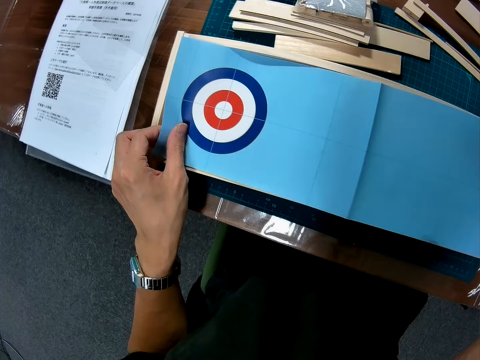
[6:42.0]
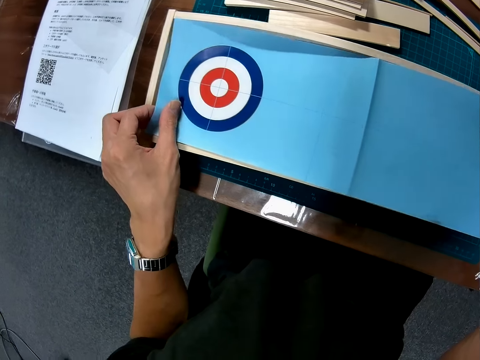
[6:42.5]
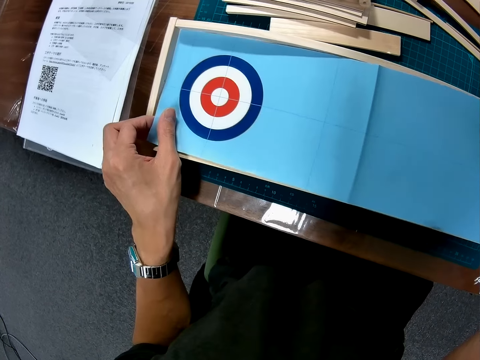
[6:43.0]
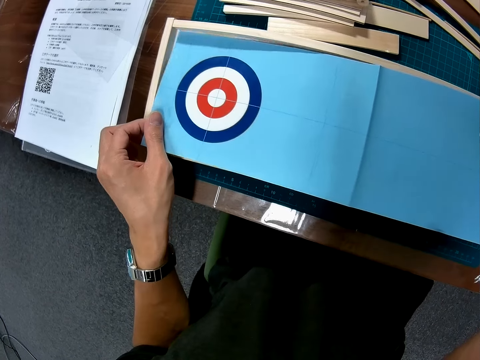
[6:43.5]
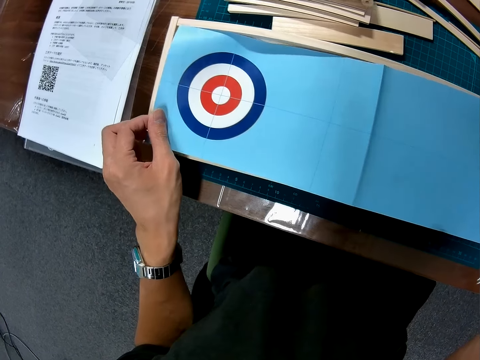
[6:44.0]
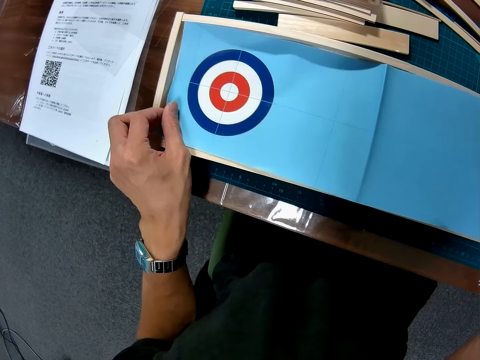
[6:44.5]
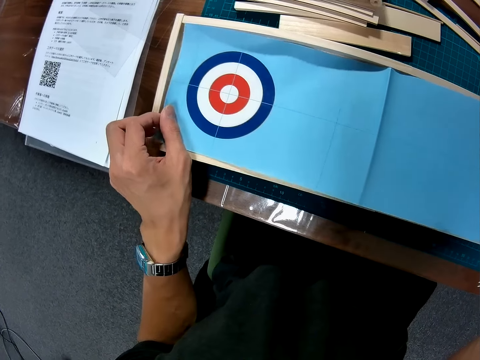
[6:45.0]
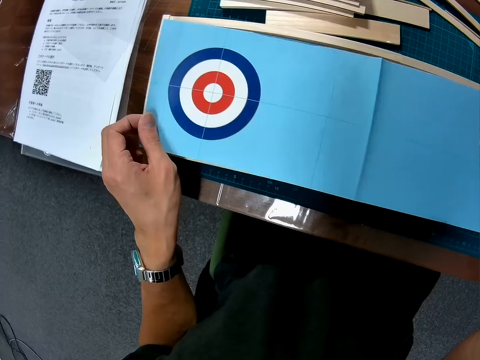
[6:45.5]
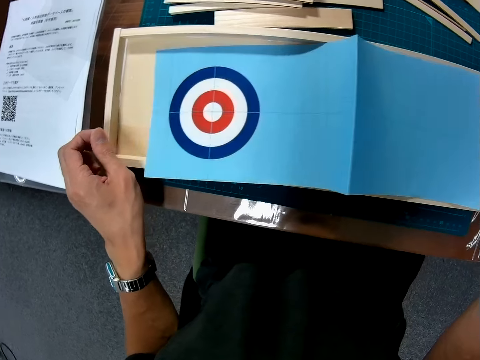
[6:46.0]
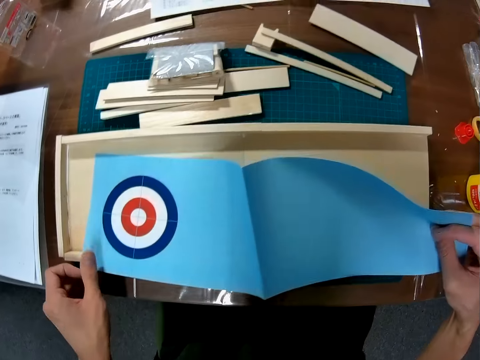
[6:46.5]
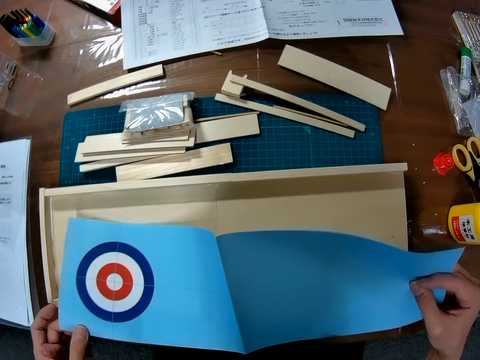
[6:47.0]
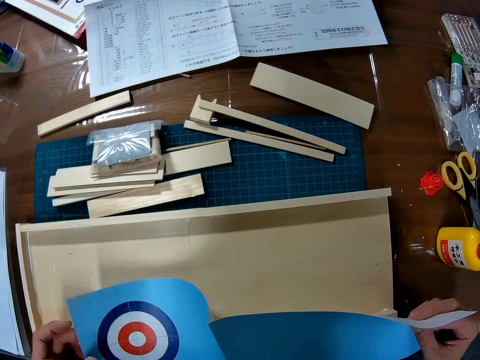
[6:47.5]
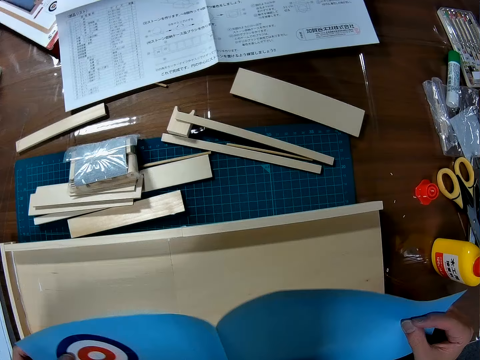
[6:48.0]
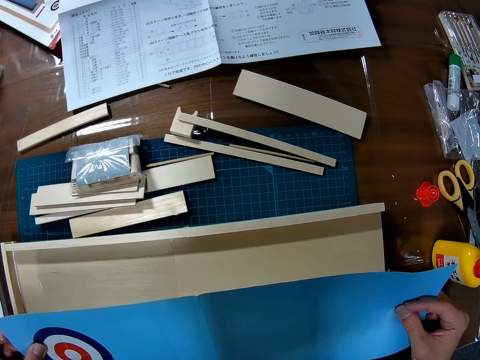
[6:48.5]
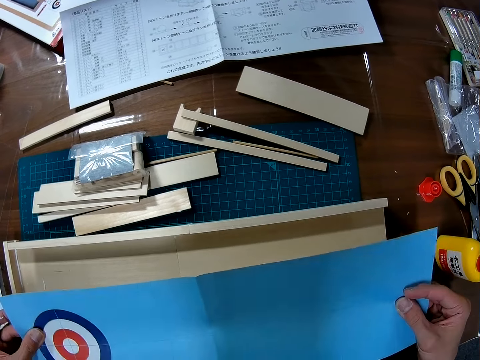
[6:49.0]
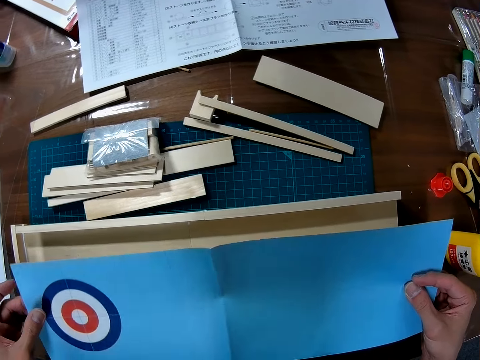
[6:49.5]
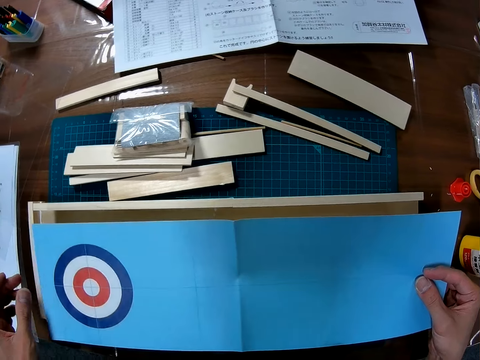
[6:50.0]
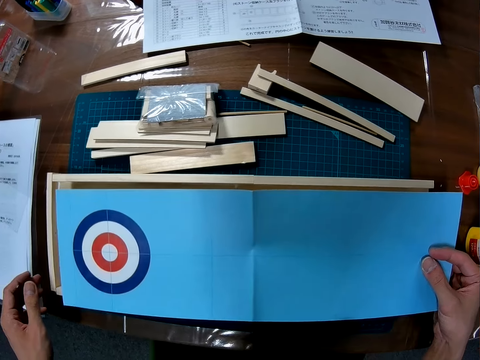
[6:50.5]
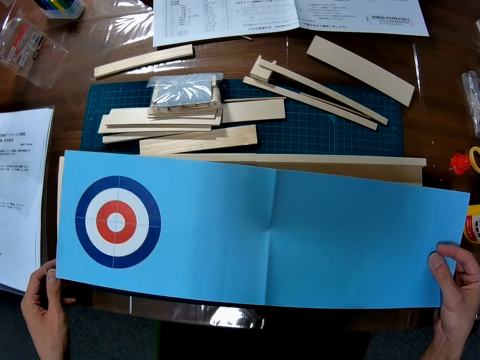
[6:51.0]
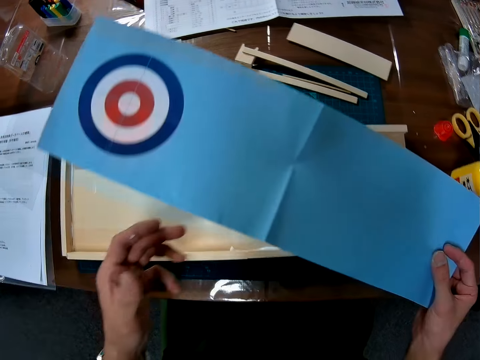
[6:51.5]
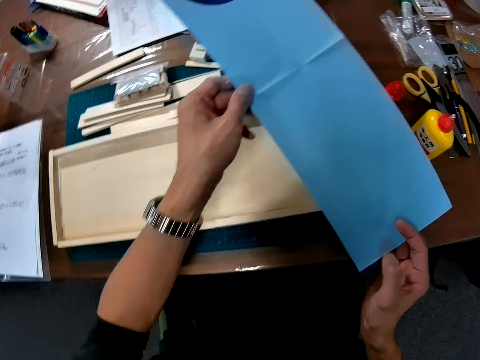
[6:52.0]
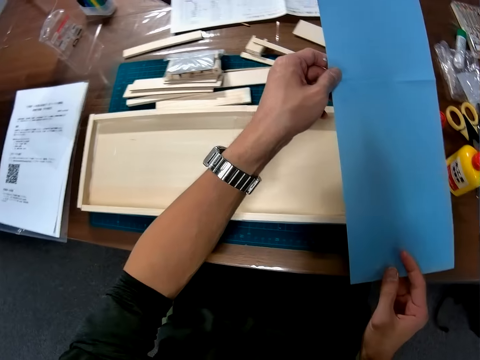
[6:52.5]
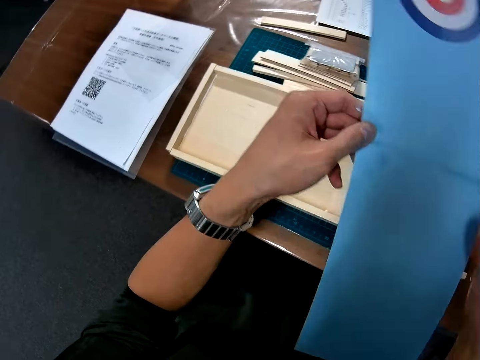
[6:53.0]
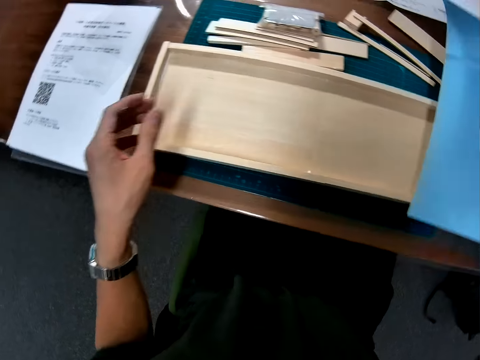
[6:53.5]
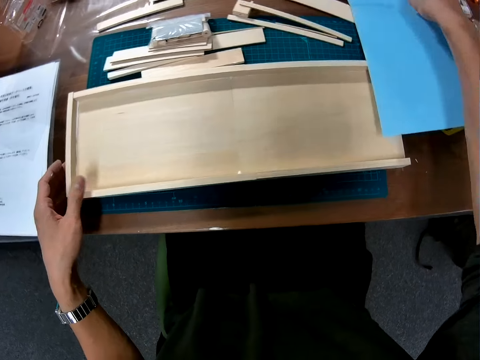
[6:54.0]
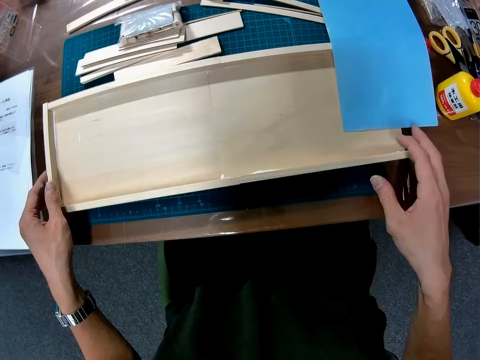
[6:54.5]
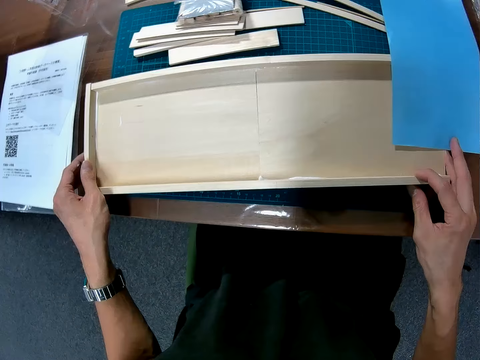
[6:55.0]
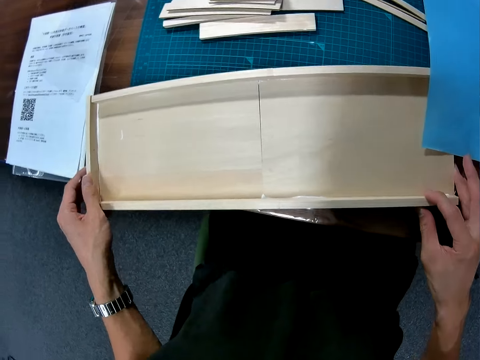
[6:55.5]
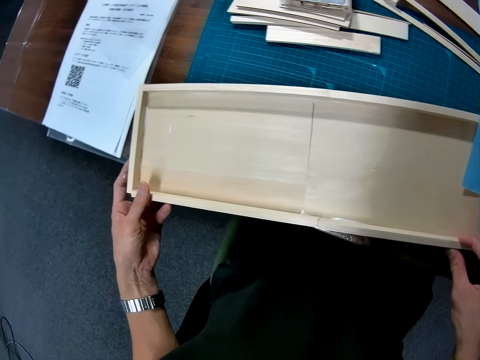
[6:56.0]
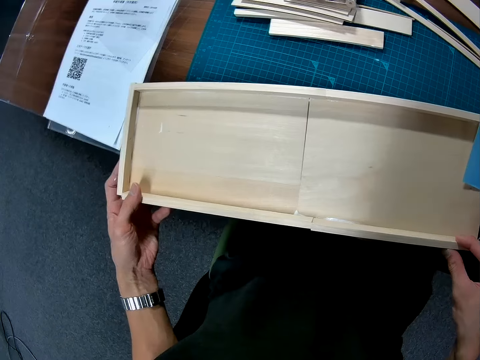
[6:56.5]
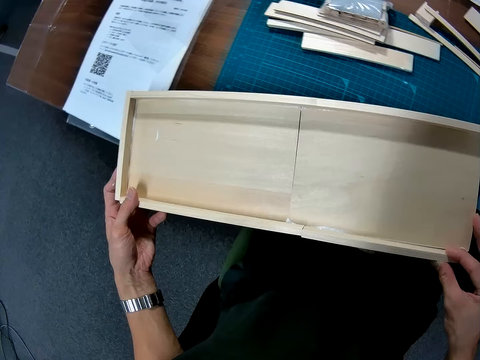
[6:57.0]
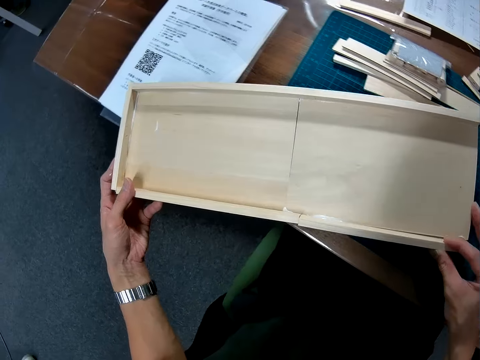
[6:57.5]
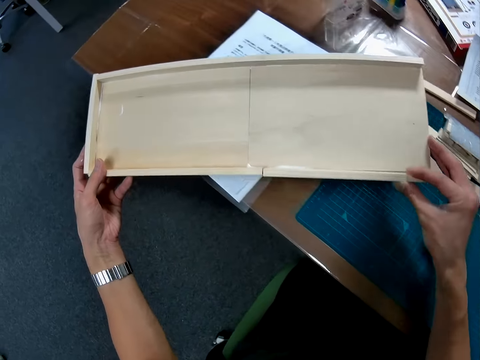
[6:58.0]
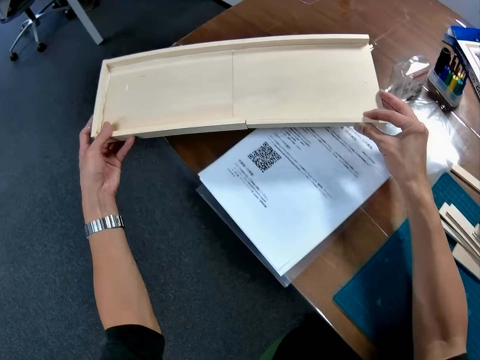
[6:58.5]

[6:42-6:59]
The camera wearer puts a piece of paper on a curling game board. They hold the paper with a hand. They look at the paper. They put down the paper on a table. They move the wooden mechanical models from the cutting mat to the table. They pick up the curling game board from the cutting mat.

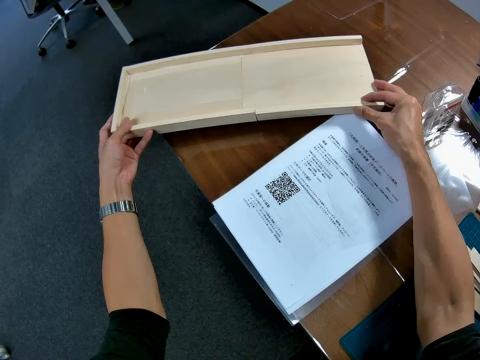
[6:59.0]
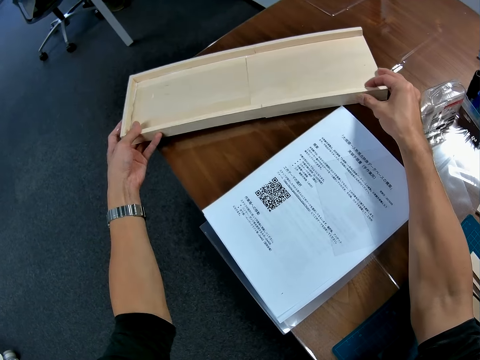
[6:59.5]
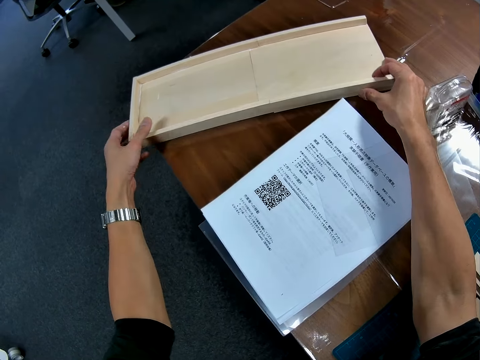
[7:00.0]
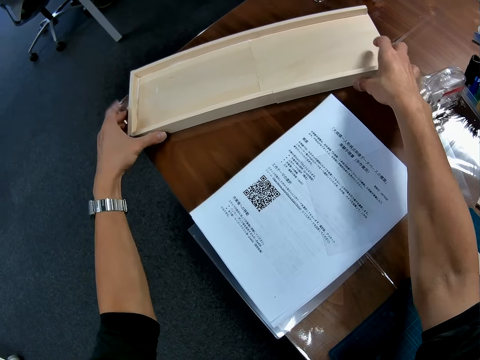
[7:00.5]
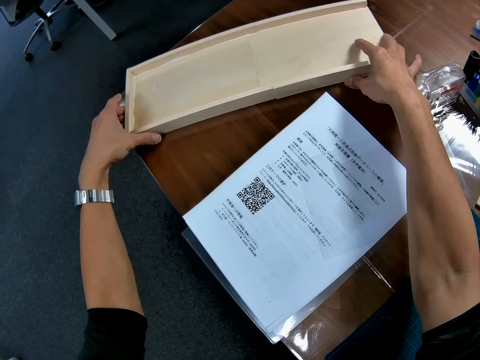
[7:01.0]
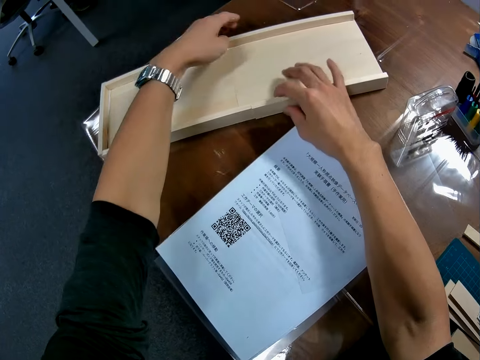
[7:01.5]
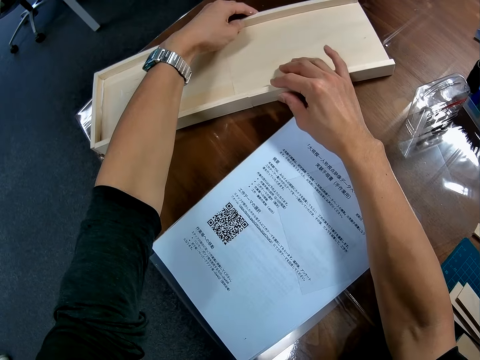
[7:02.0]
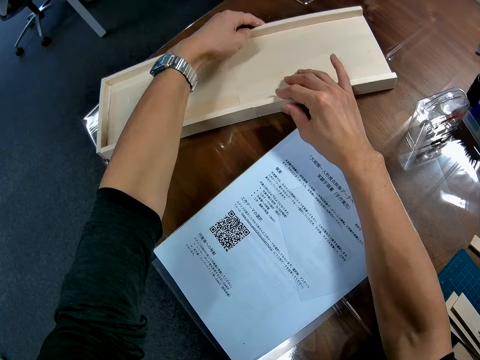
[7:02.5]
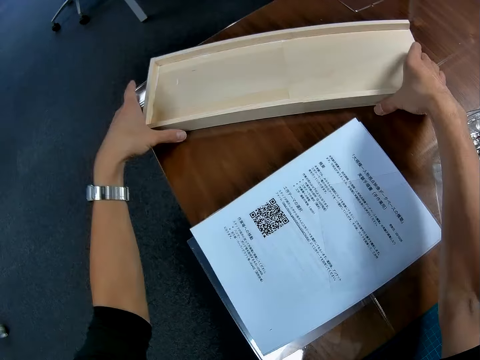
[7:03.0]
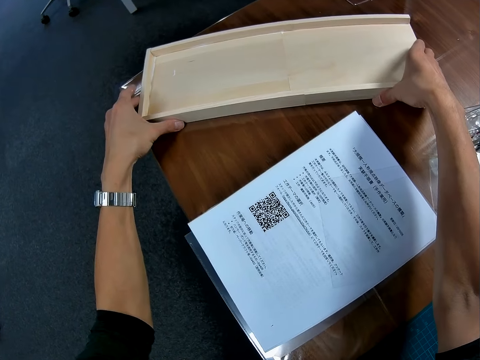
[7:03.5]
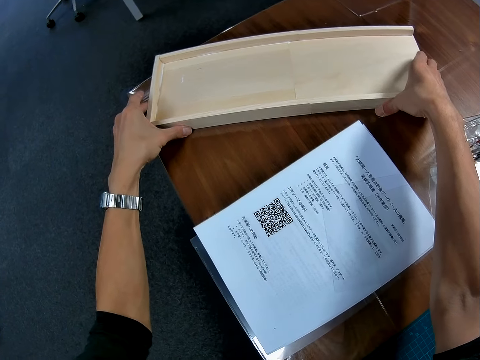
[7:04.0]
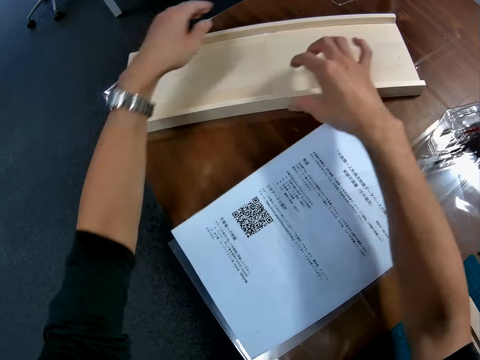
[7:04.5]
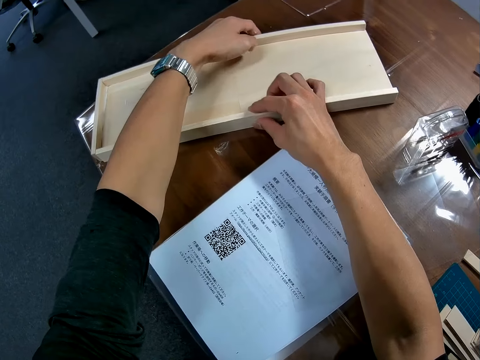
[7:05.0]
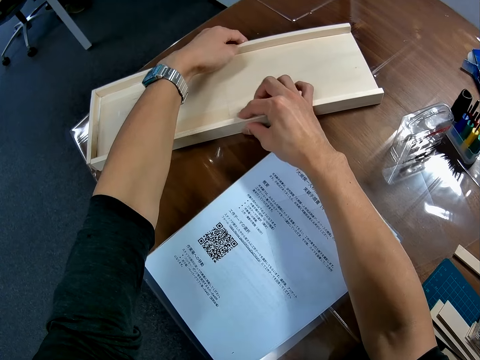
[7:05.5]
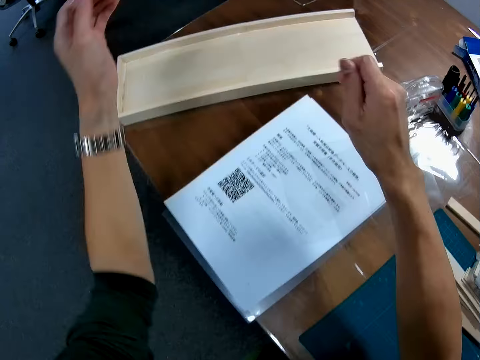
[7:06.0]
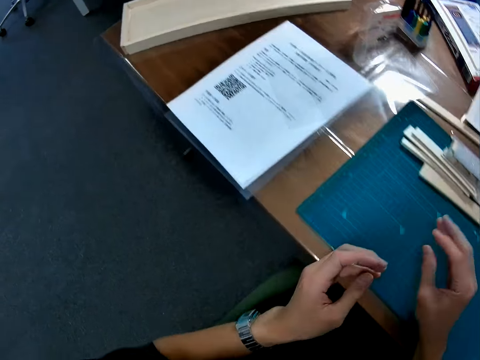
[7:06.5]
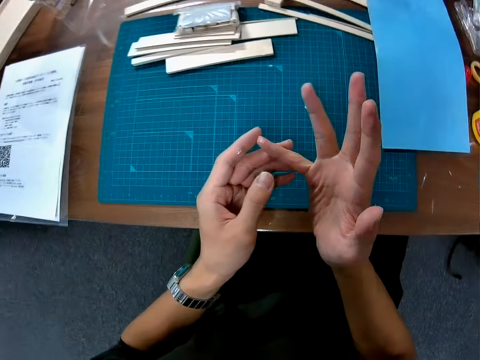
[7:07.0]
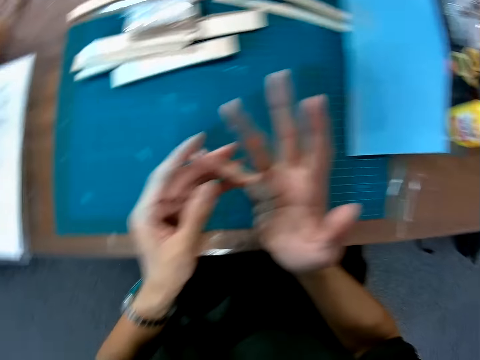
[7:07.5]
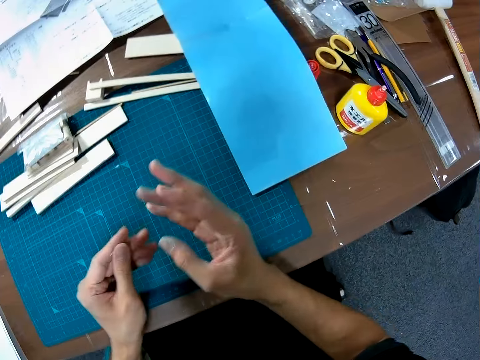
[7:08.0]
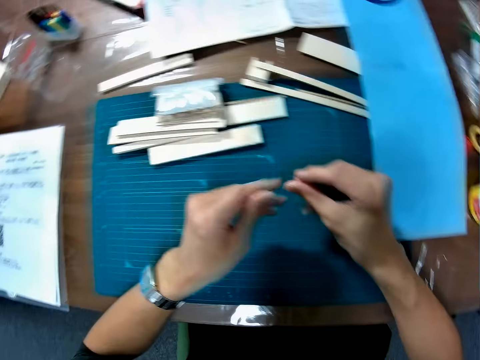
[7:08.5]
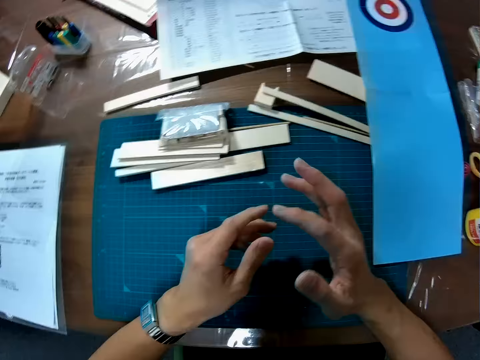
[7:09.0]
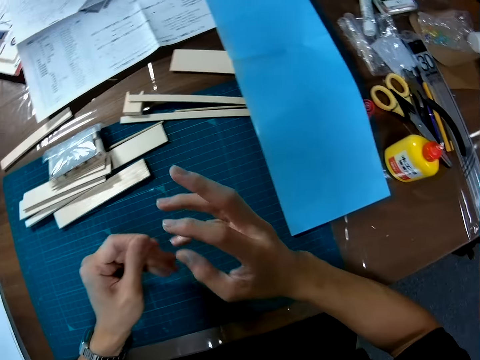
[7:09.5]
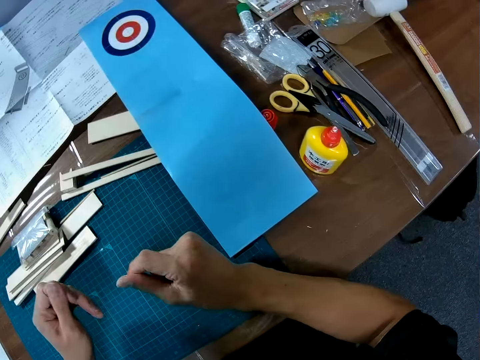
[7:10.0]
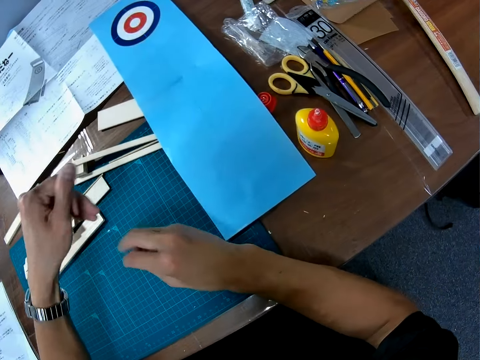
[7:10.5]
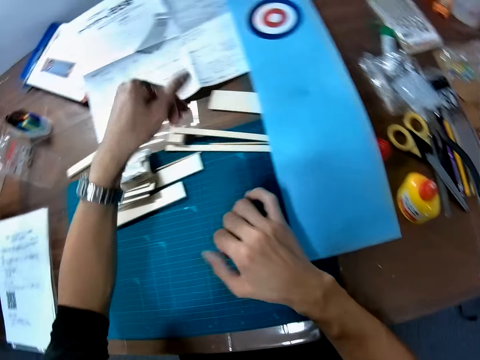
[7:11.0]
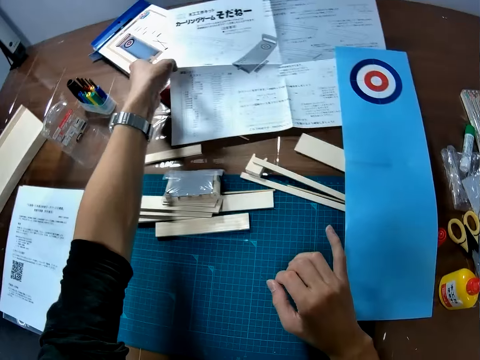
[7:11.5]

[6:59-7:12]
The camera wearer puts down a curling game board on a table. They adjust the curling game board on the table. They move around the table and rub fingers together. They look around the table.
